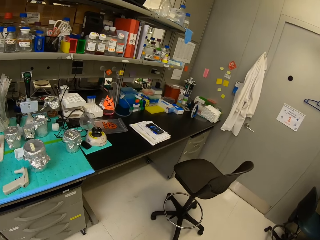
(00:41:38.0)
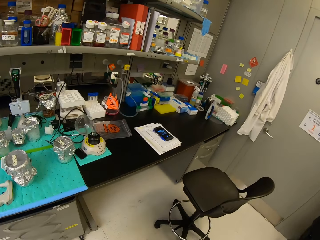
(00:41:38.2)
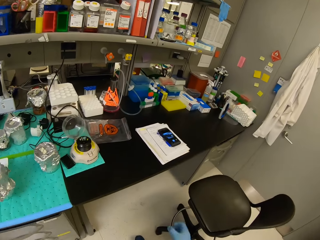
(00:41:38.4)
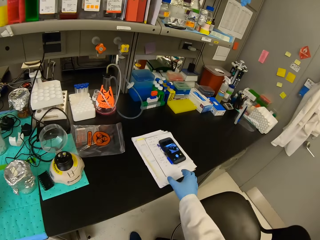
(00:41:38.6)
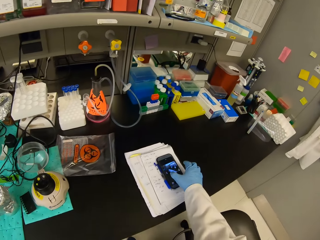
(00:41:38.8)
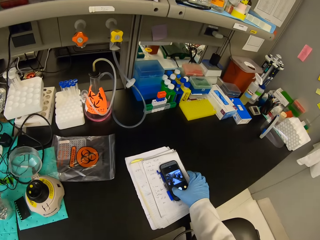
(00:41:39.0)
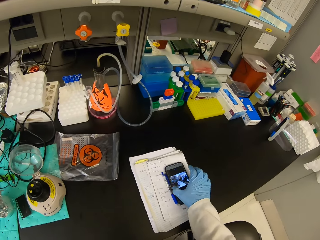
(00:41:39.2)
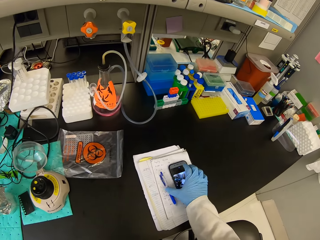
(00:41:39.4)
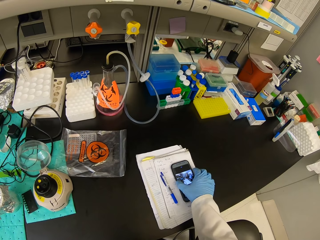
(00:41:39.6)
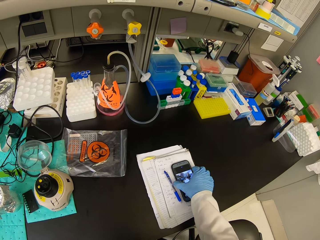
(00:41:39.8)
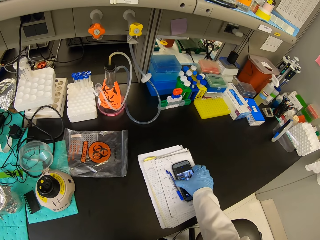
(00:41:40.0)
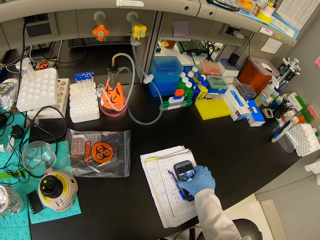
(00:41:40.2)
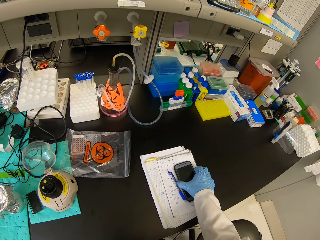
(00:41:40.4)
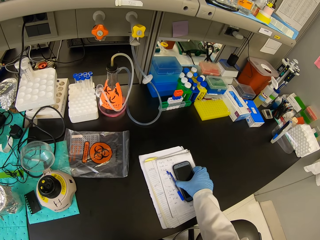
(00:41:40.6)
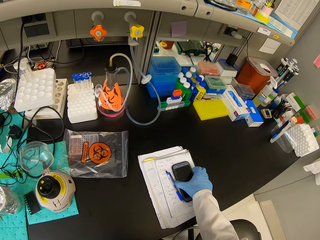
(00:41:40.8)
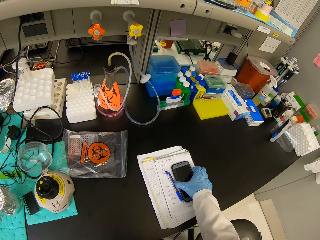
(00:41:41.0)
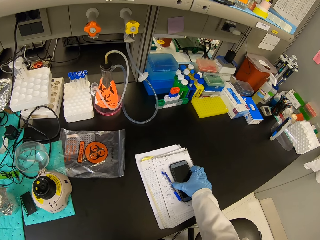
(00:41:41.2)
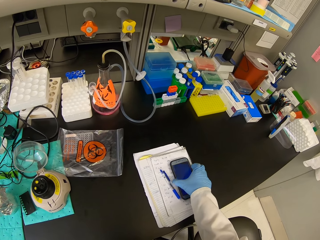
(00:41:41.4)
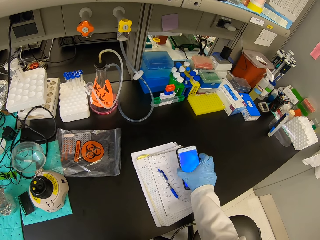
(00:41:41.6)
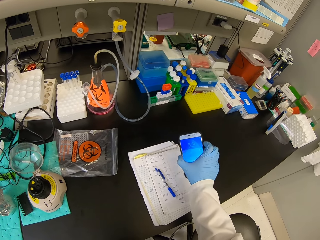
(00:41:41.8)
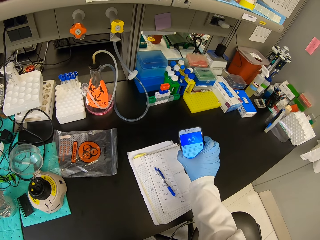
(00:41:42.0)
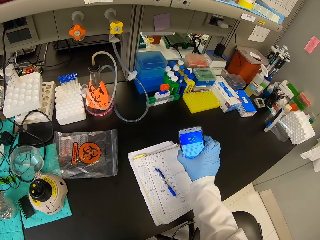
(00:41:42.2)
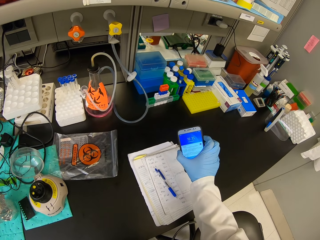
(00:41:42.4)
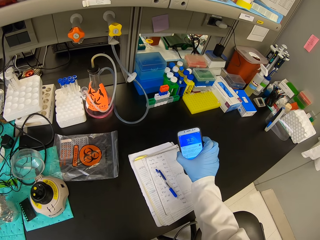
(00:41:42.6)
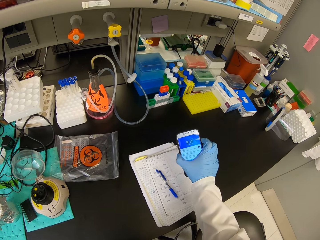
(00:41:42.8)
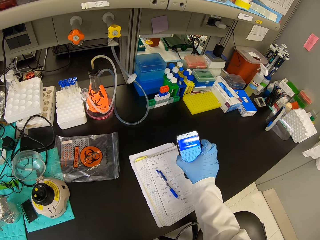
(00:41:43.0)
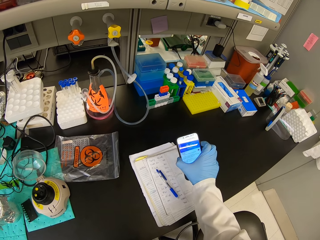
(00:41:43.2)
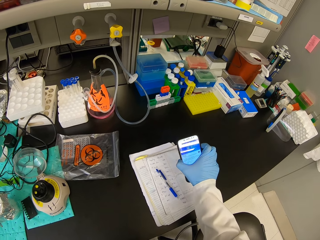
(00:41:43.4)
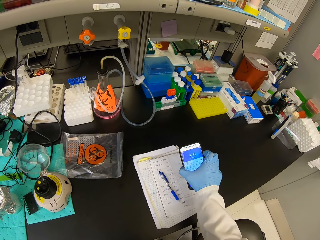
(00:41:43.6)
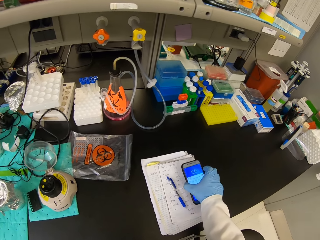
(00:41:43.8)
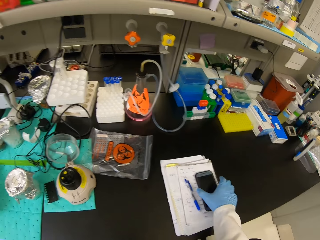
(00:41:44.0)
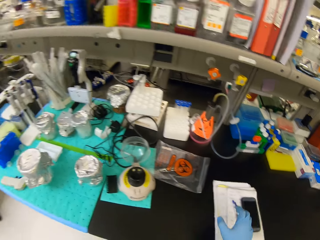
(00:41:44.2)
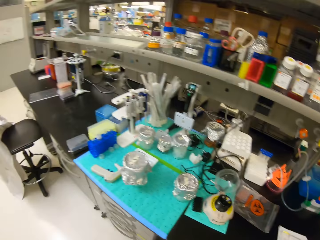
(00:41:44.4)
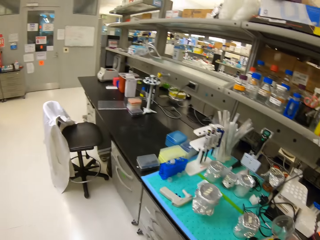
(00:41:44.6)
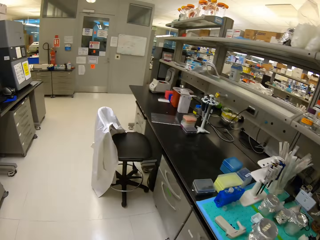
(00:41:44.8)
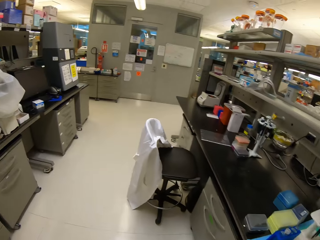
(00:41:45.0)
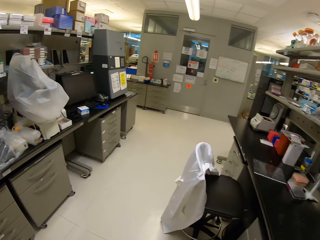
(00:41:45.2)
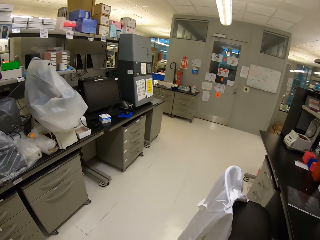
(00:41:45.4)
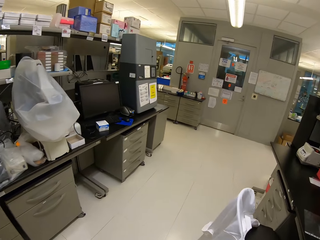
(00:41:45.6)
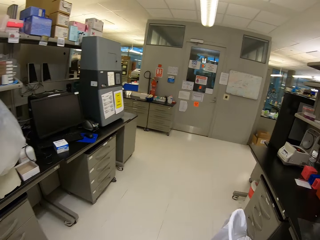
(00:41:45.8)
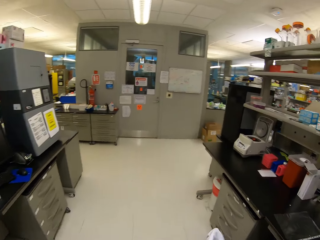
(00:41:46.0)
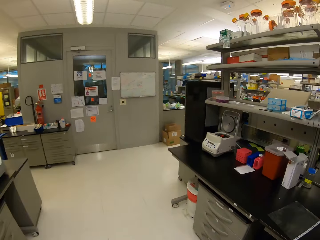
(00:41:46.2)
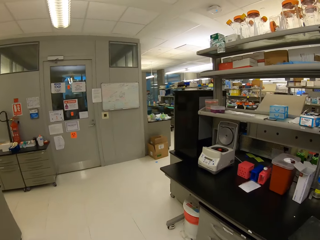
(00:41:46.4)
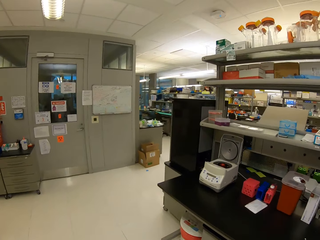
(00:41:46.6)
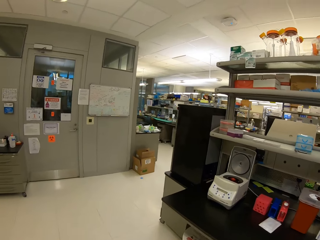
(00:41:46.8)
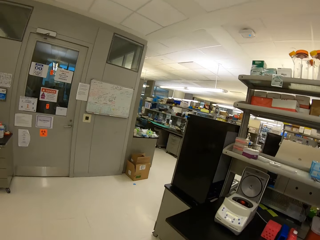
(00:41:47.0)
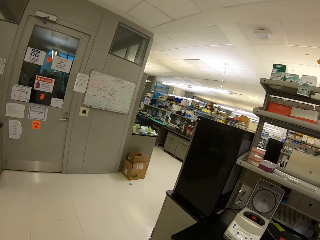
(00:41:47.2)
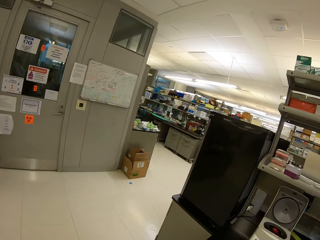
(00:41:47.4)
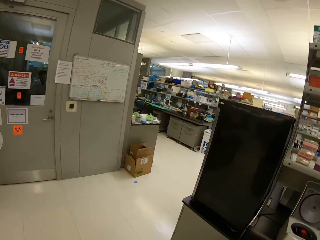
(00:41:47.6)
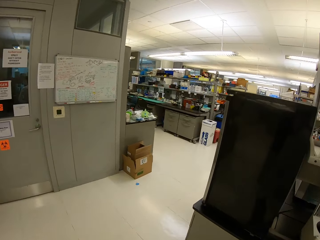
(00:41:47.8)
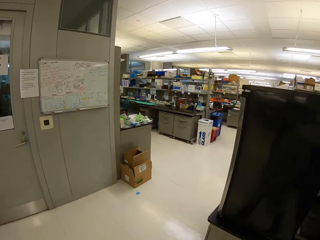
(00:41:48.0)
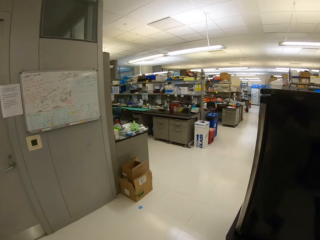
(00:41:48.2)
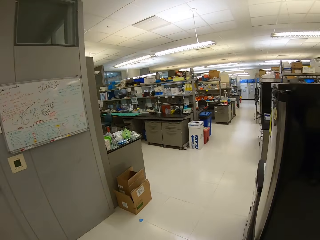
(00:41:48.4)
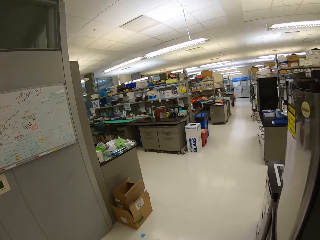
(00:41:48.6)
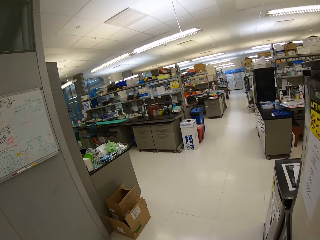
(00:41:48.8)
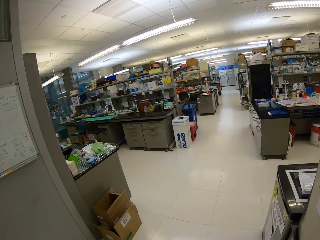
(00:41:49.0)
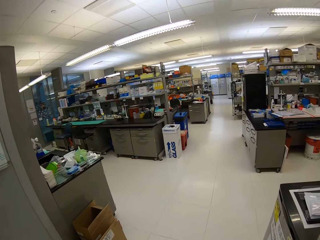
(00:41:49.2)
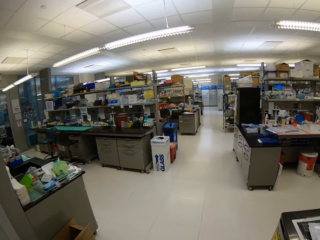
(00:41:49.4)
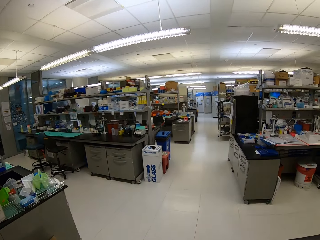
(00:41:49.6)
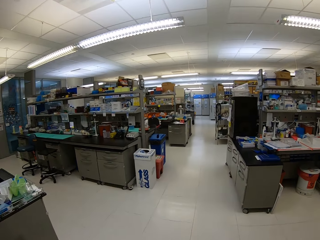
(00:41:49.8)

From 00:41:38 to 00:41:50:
The camera wearer touches a phone. He turns off the phone screen. He turns on the phone screen. He looks at his phone. He puts the phone on the notebook. He walks around.

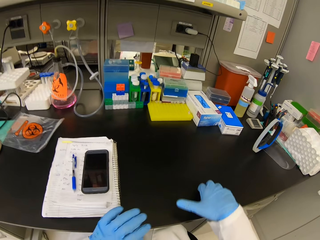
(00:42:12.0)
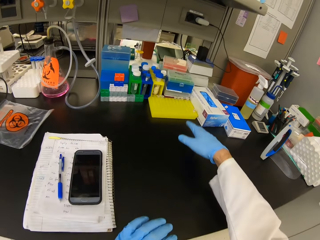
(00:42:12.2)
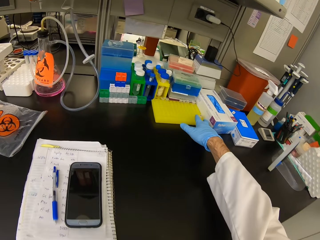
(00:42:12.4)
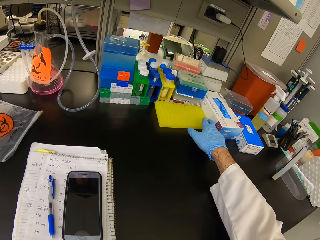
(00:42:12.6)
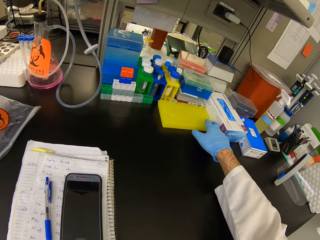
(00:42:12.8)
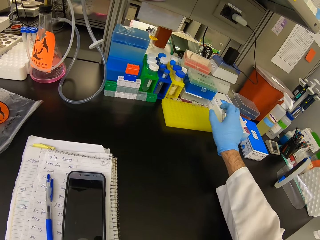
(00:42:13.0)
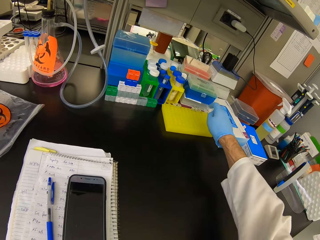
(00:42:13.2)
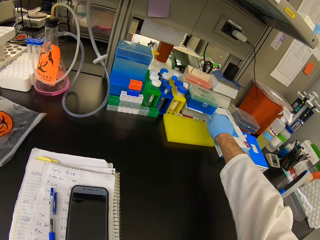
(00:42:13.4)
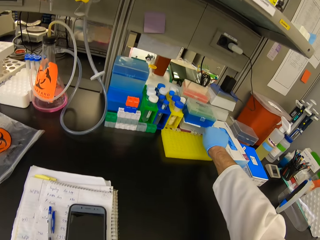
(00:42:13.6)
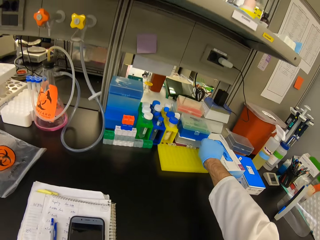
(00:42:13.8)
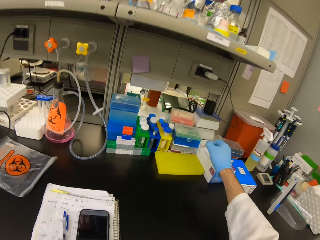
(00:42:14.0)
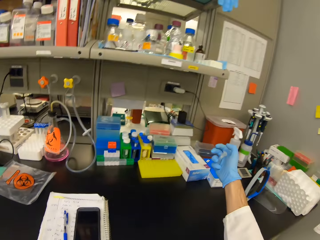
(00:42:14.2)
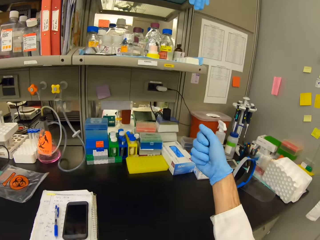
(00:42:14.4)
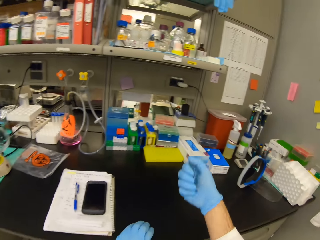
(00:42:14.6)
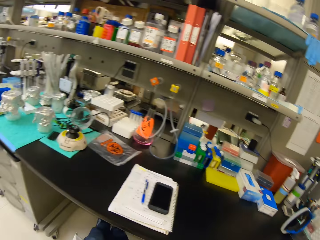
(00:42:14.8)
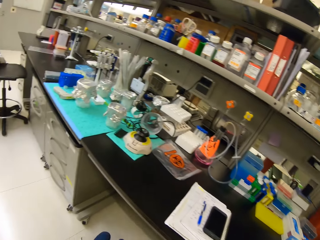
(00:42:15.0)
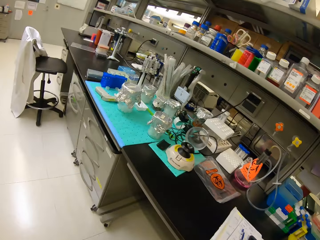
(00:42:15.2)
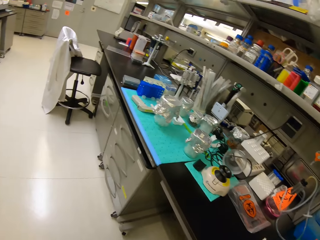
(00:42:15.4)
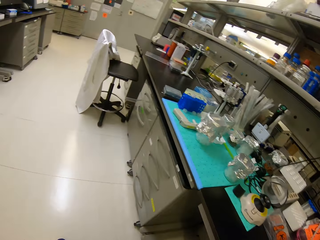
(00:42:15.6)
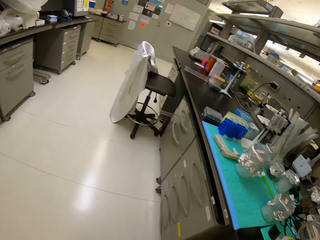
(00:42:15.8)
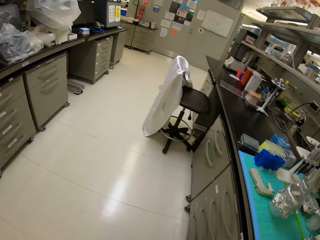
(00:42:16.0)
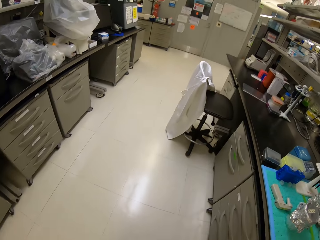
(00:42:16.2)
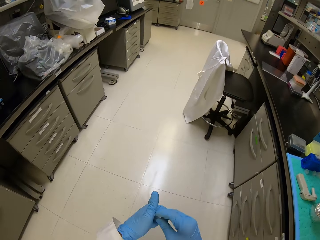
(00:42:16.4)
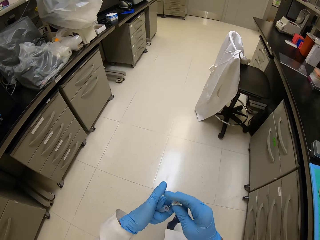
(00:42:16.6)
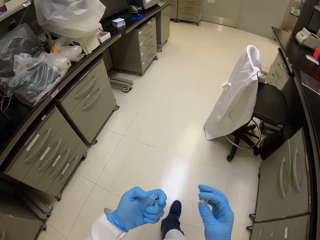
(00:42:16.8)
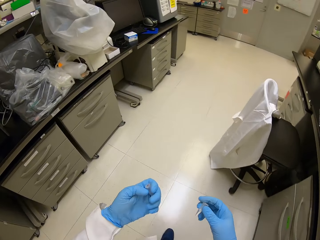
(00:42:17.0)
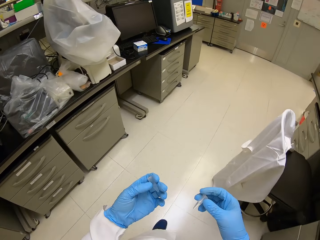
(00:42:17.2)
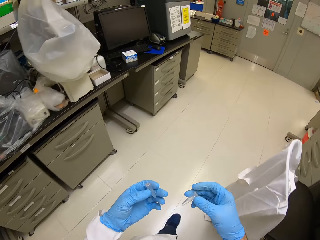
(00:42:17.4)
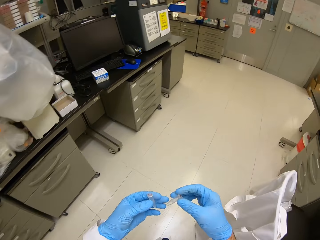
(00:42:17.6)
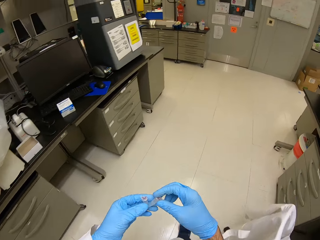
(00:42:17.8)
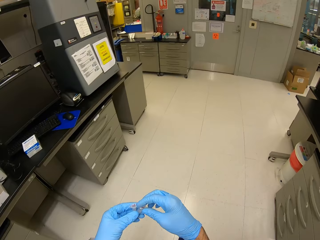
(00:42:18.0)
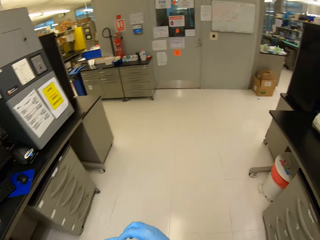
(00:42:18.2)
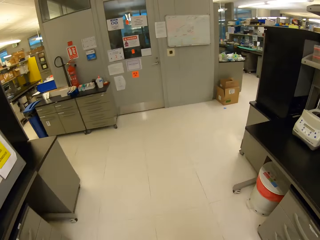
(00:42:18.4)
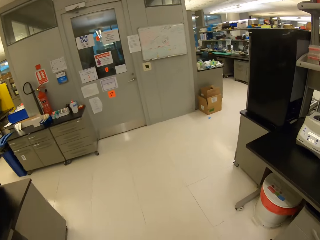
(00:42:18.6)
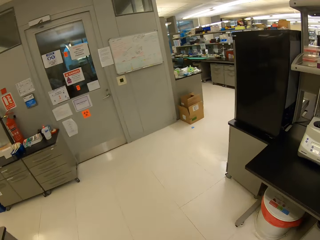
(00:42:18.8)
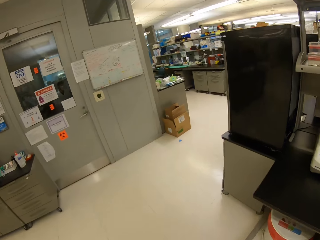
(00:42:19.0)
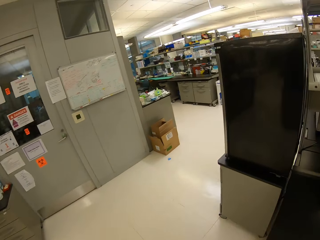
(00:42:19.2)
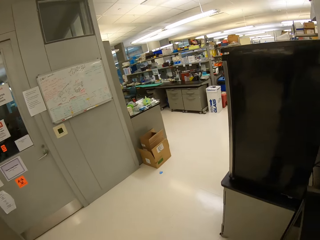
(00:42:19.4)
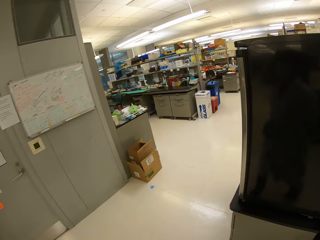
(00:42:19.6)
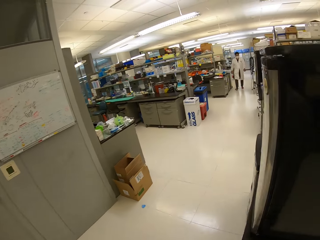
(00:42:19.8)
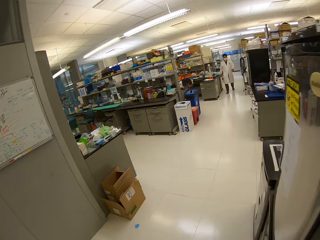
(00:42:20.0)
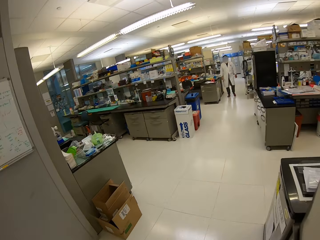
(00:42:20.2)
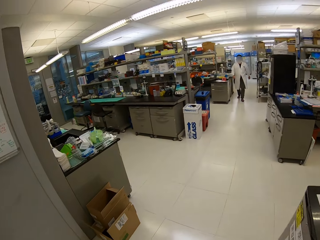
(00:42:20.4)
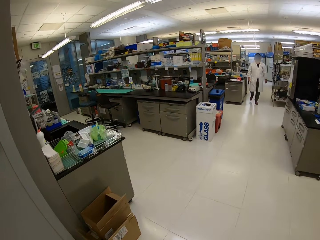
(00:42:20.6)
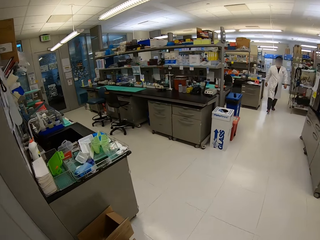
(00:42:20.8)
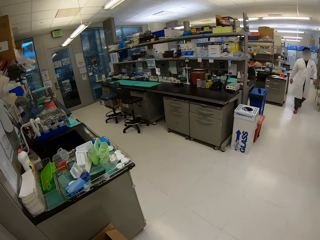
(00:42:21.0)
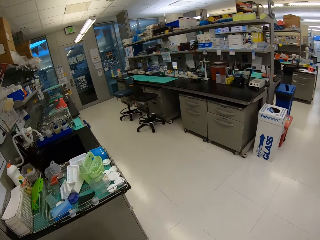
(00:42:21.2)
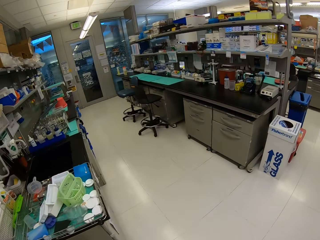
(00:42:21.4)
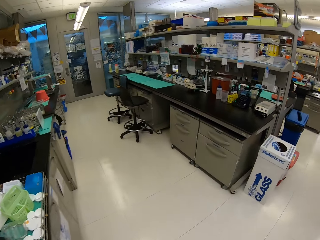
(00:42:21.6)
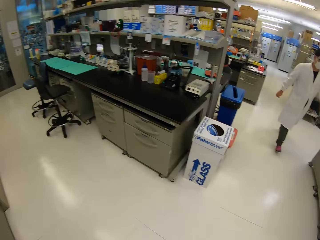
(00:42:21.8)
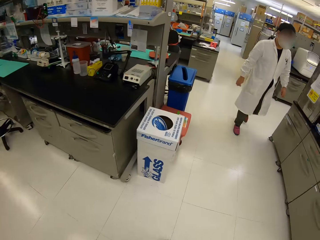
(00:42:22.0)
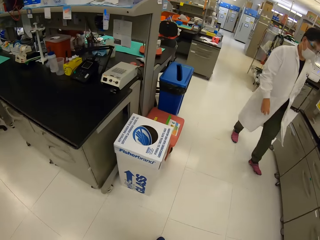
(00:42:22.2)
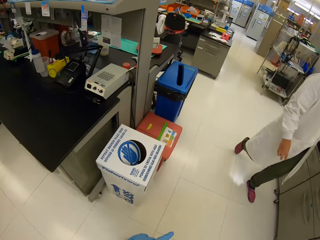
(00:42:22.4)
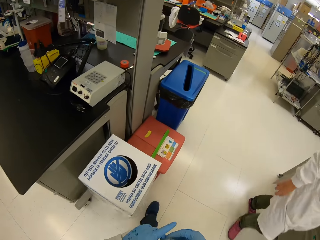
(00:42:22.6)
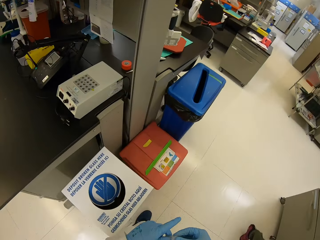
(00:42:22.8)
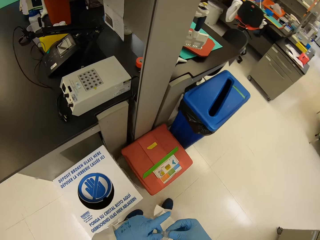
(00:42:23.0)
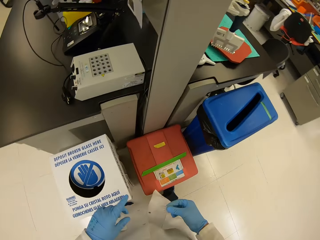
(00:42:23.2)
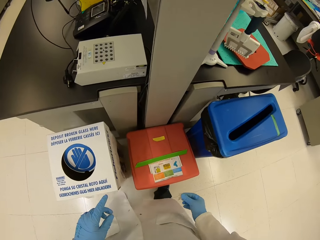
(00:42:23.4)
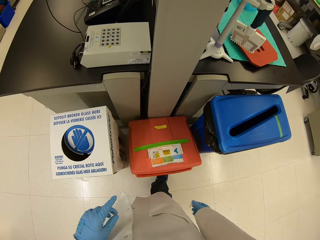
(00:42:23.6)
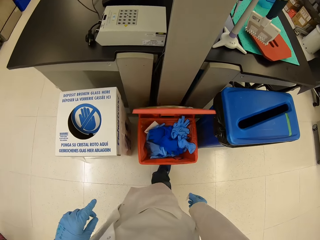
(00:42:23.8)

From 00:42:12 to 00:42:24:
The camera wearer picks up needle seals from the table. They walk around.
